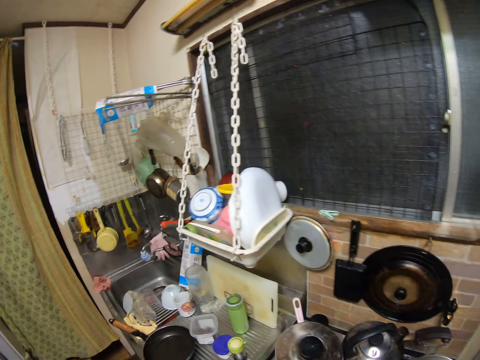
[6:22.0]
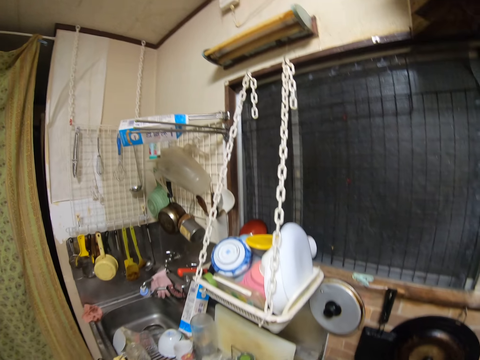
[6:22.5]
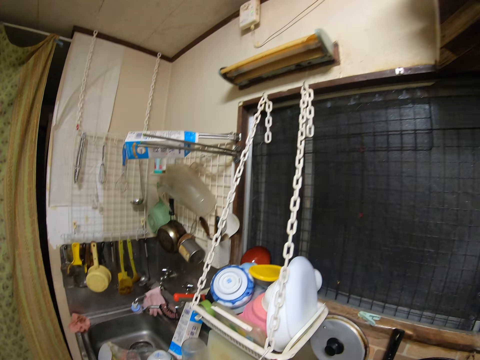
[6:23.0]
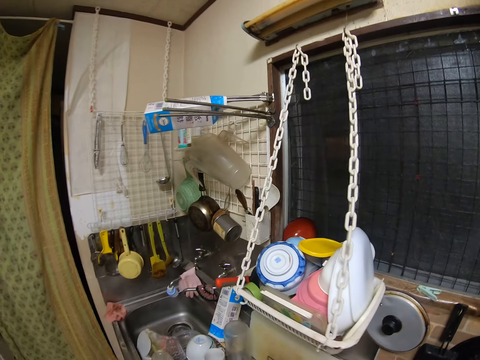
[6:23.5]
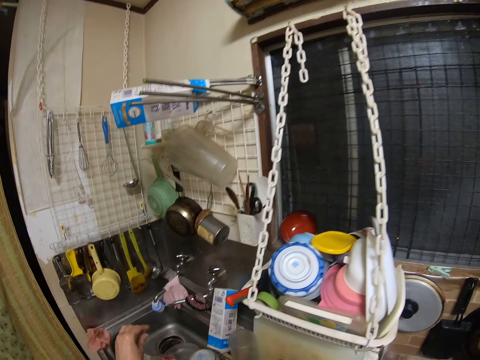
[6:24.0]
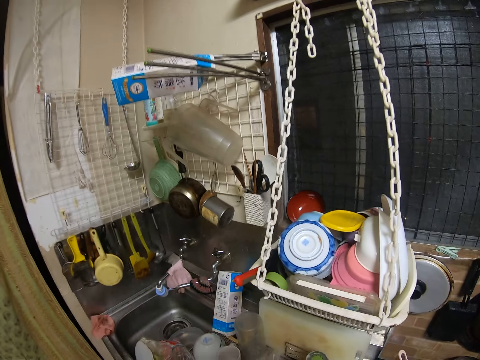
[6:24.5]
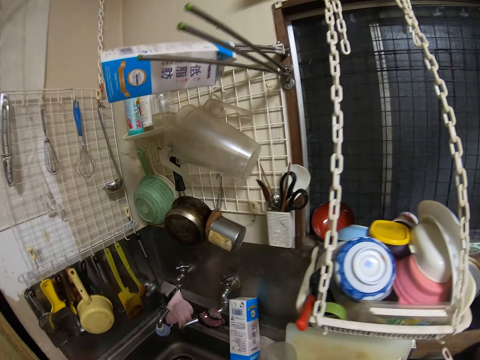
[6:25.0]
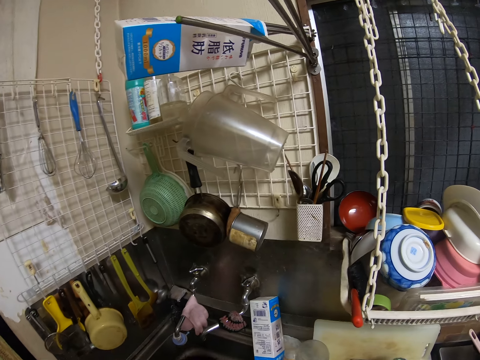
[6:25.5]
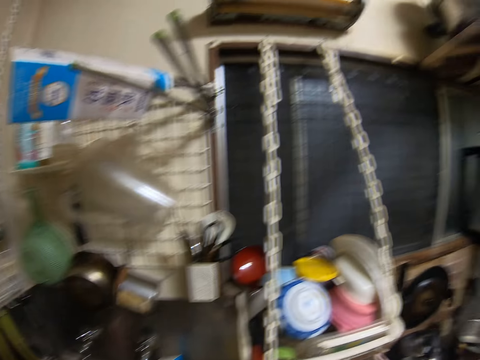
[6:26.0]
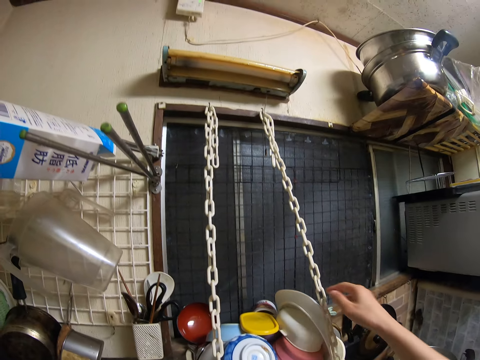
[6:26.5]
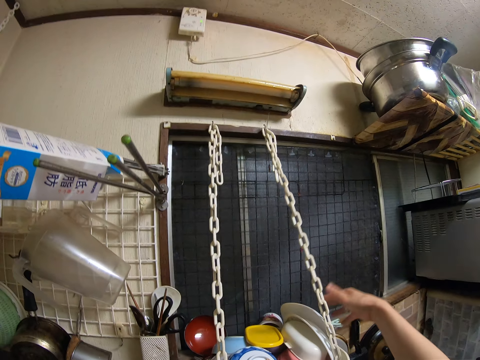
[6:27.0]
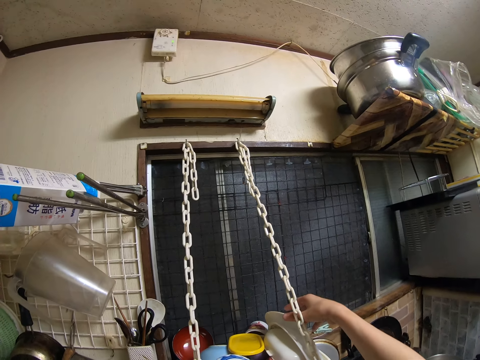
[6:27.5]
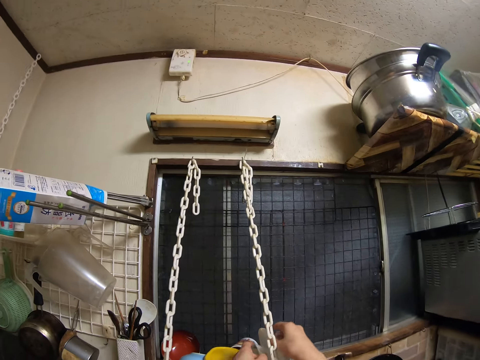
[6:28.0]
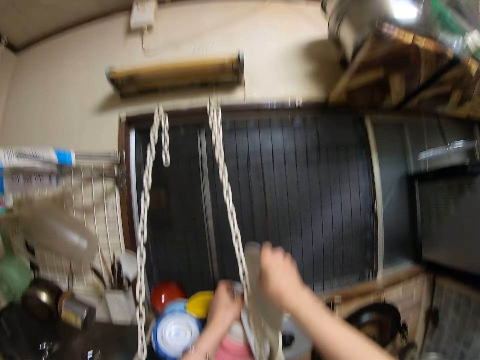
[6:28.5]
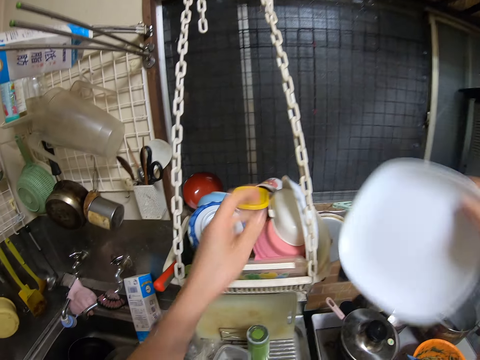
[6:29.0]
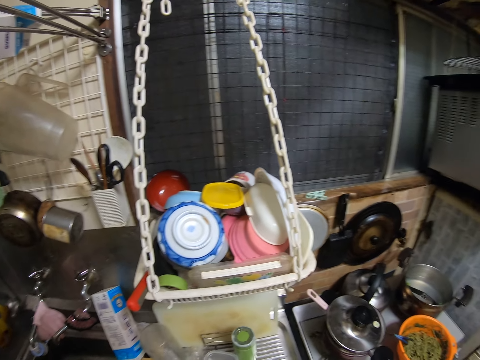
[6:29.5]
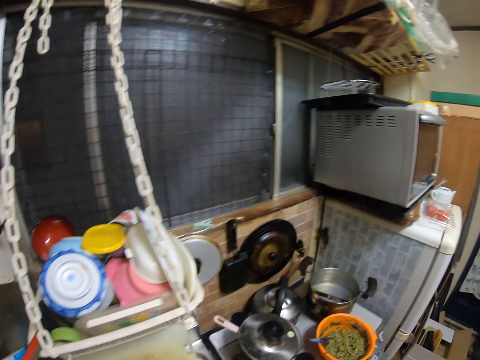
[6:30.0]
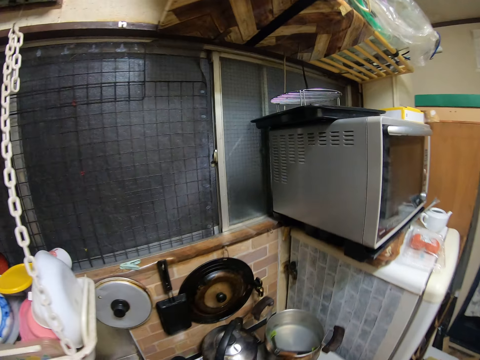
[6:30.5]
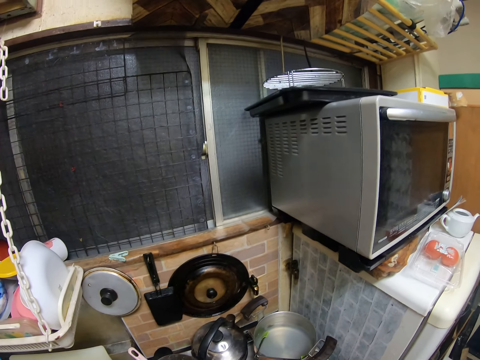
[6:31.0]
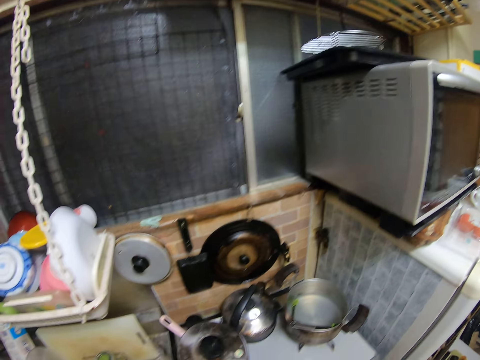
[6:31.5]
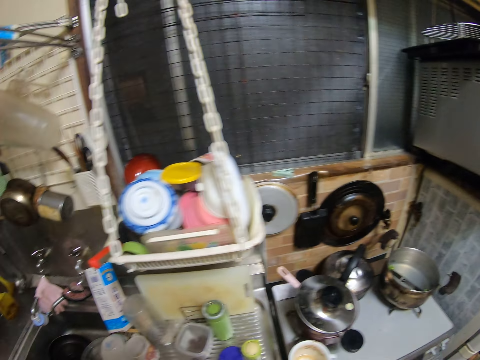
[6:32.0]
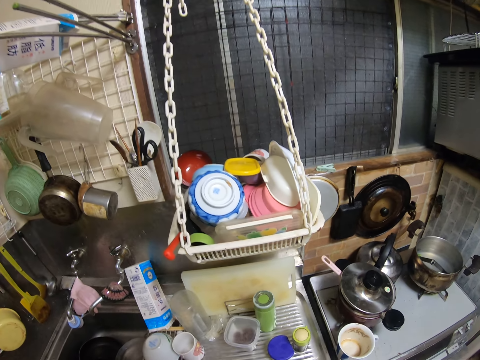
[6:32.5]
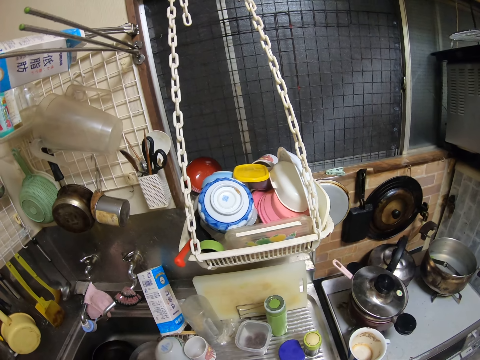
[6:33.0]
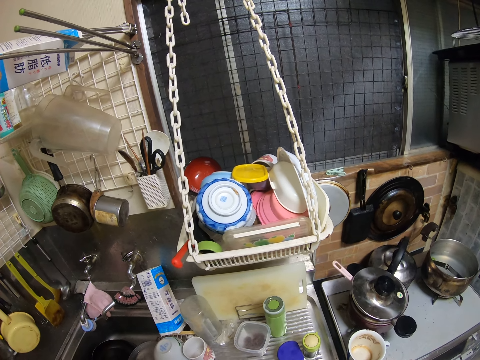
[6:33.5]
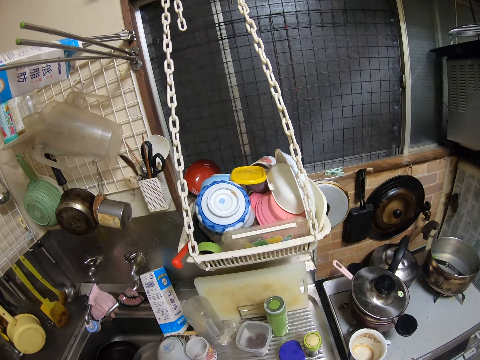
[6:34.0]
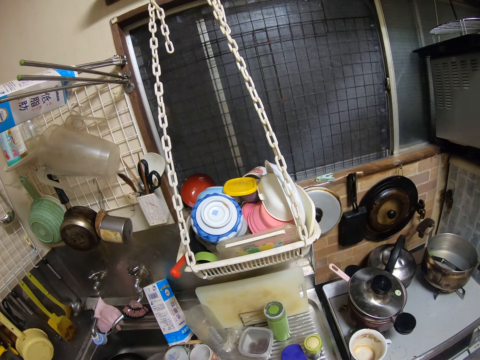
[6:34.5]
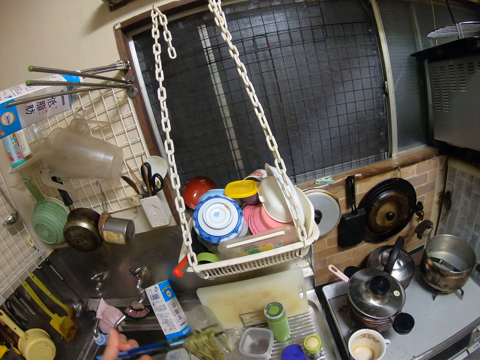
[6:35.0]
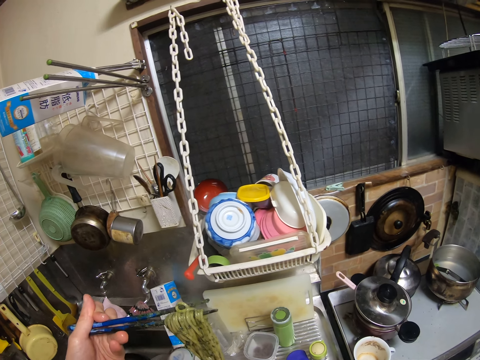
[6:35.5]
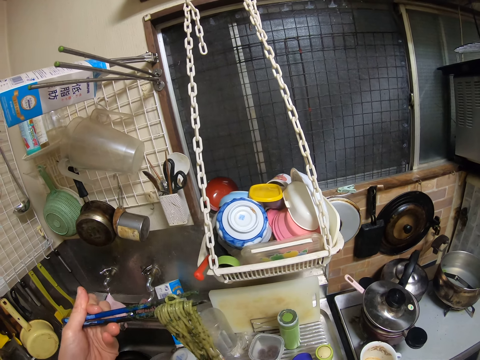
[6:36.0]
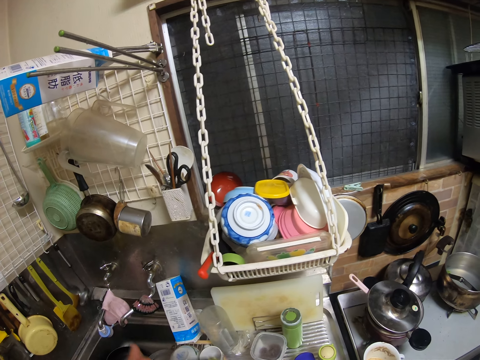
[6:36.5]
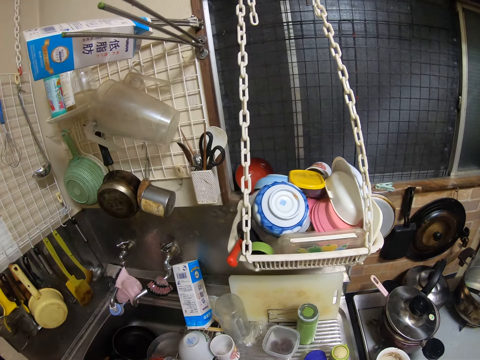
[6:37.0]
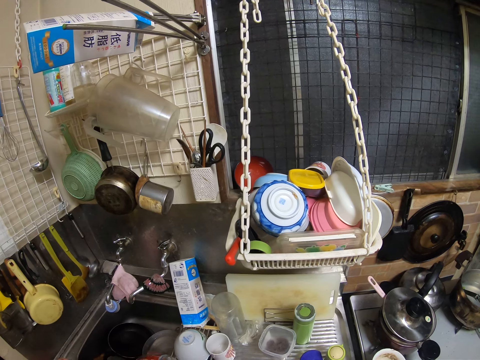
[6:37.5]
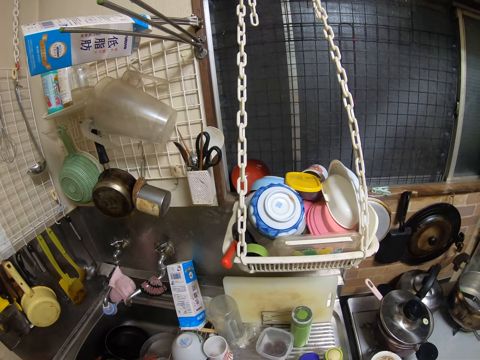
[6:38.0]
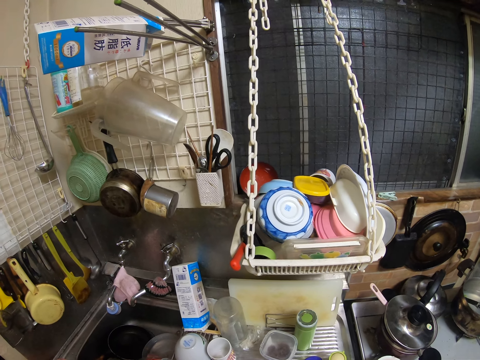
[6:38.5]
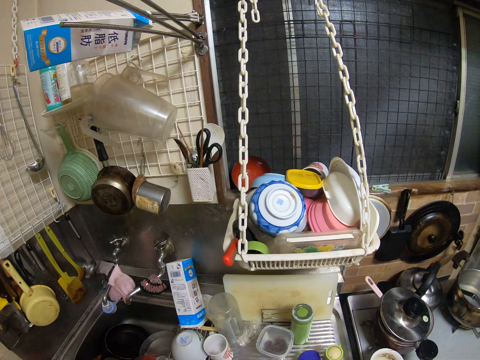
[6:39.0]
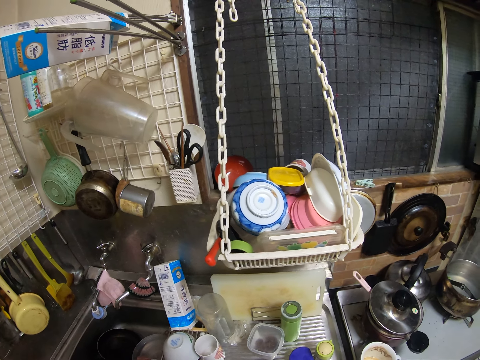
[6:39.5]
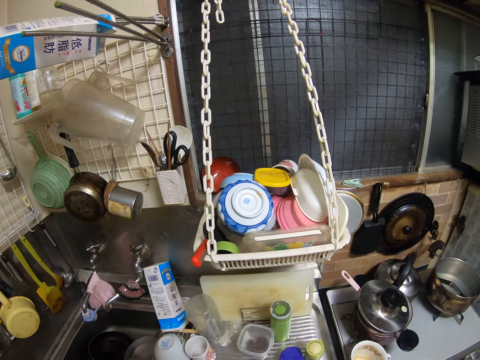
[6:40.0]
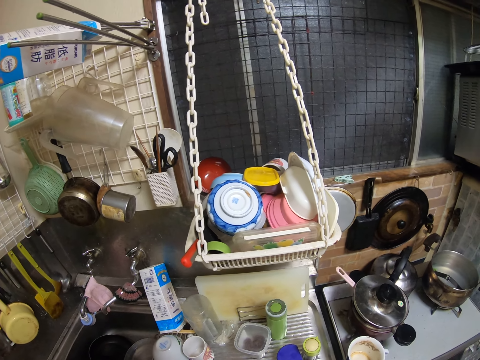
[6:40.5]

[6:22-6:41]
The camera wearer picks something. They pick a plate. They put the plate down. They carry the bowl of pasta. They serve the pasta with a chopstick. They pick something with chopsticks. They put something in the plate.

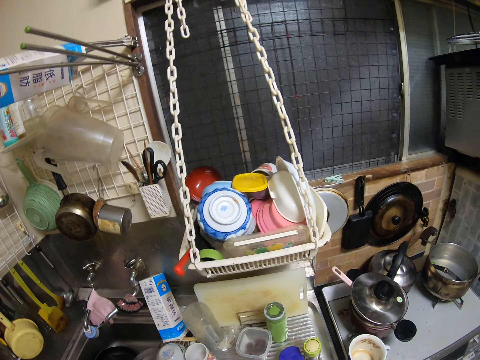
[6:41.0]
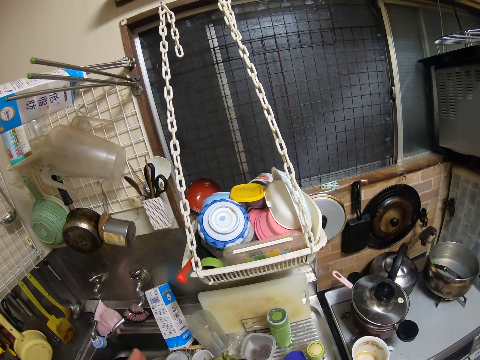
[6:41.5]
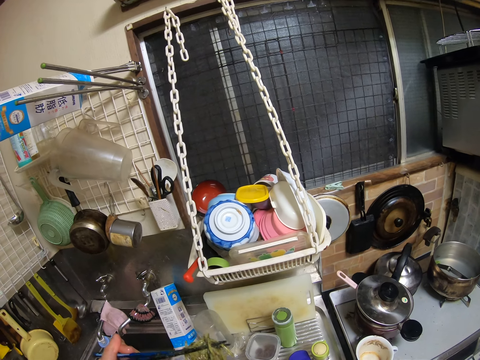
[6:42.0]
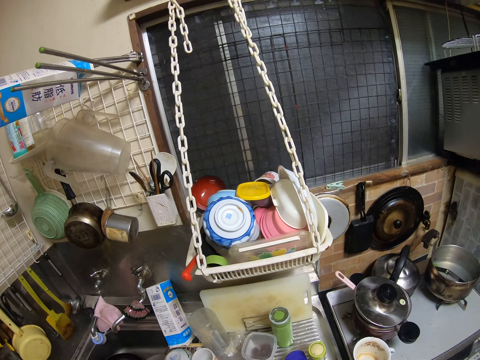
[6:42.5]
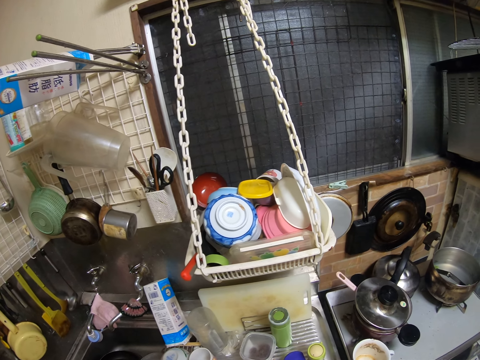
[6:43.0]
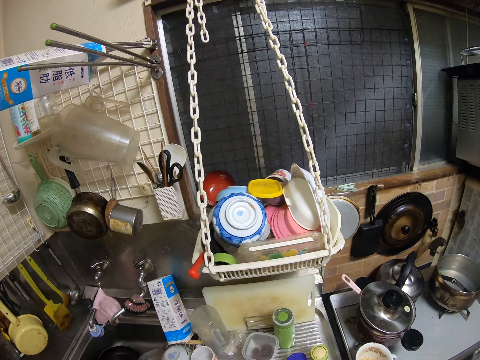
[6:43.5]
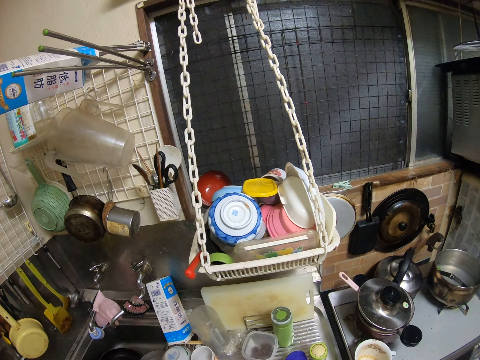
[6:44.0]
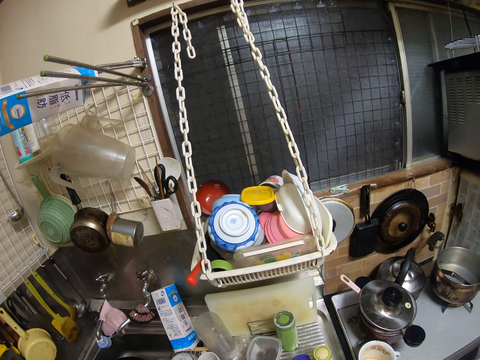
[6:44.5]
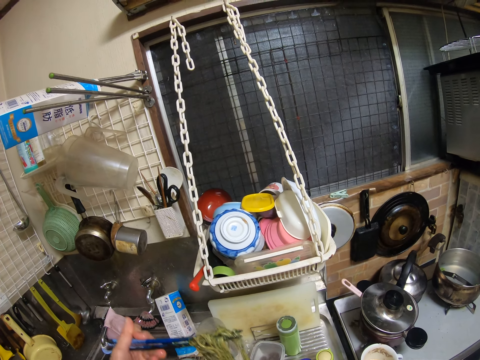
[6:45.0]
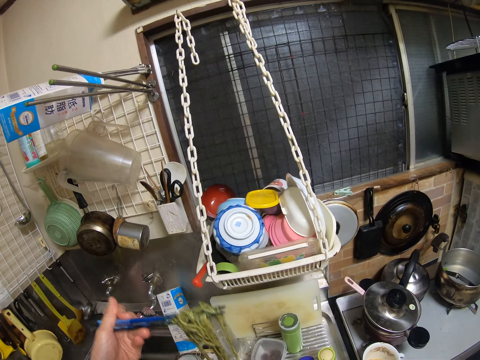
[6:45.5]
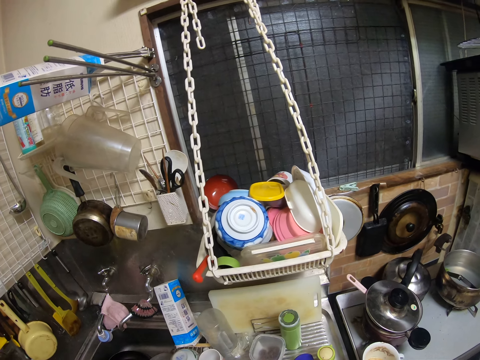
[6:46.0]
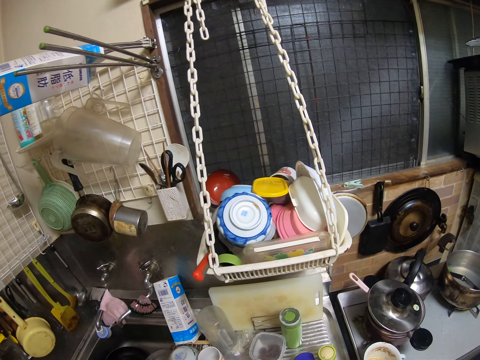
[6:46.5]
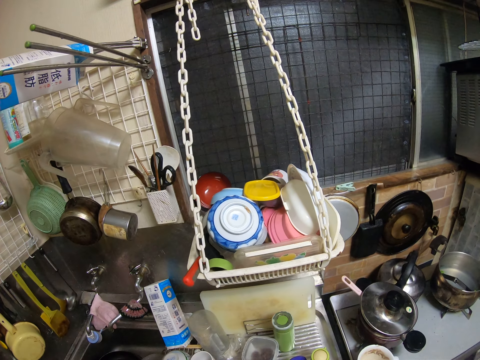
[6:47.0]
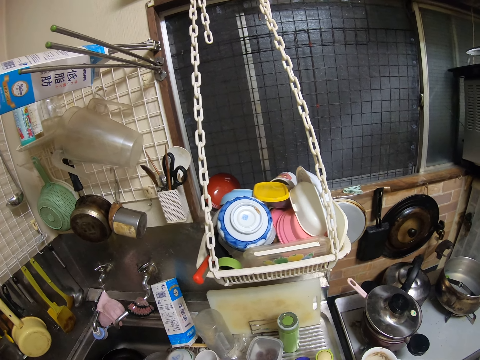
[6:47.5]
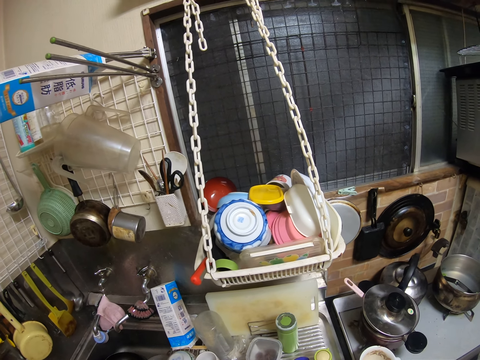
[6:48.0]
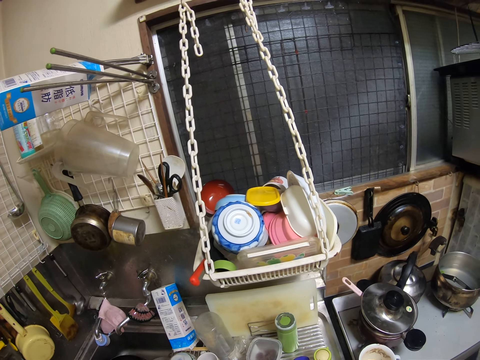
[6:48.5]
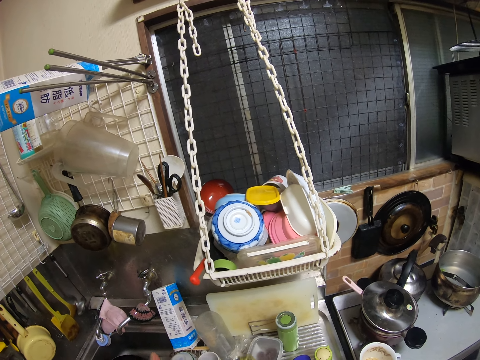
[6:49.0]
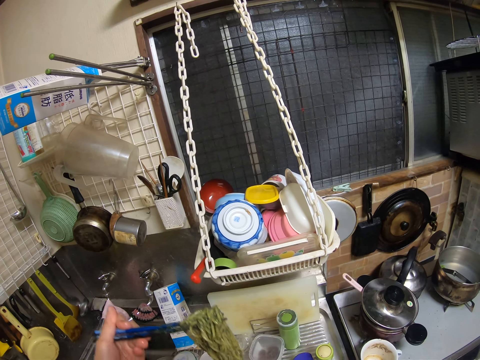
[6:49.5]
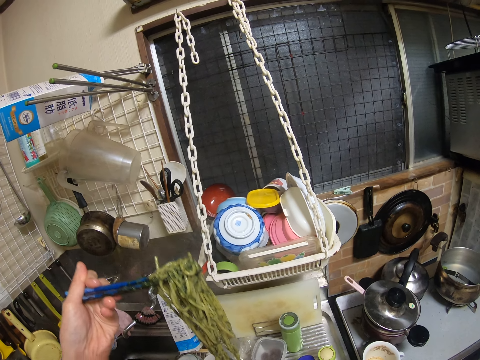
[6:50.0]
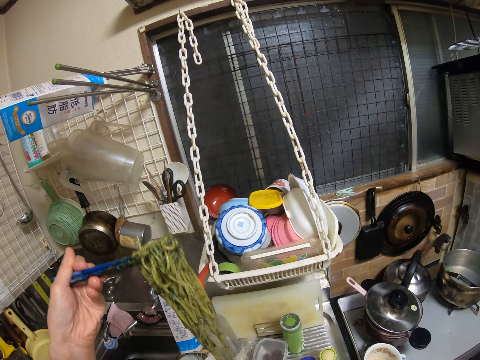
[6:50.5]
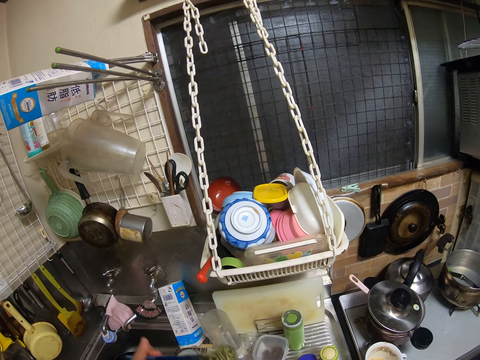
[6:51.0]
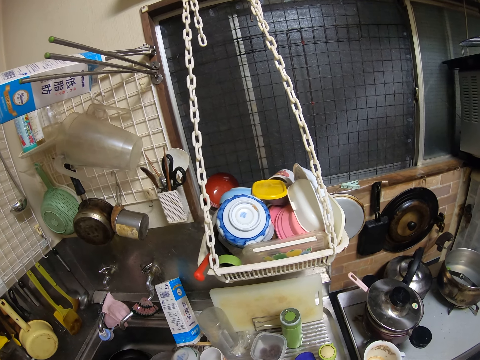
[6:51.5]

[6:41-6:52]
The camera wearer picks something with chopsticks. They put something in the plate. They pick something with chopsticks. They put something in the plate.
